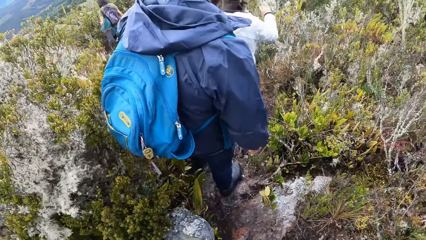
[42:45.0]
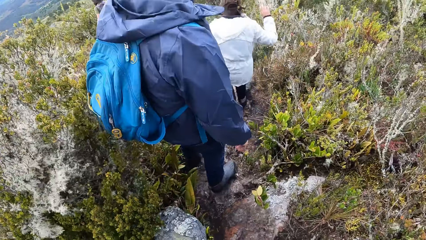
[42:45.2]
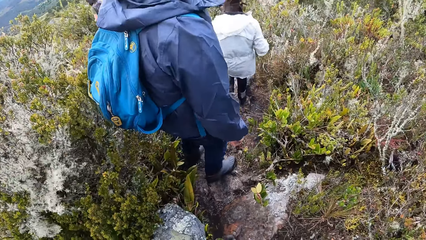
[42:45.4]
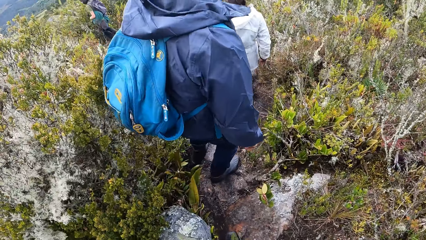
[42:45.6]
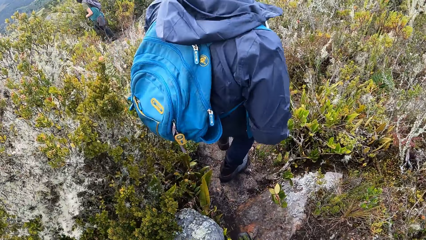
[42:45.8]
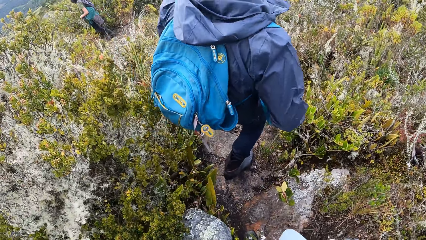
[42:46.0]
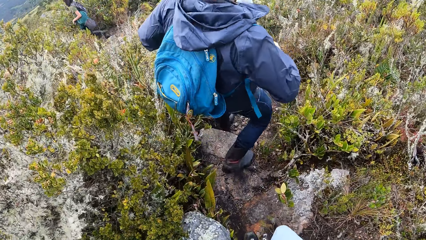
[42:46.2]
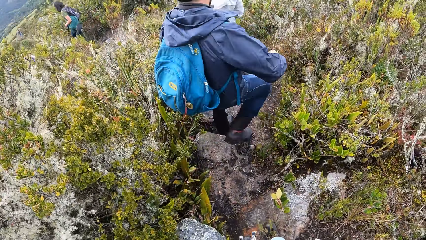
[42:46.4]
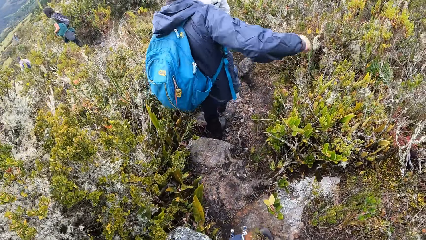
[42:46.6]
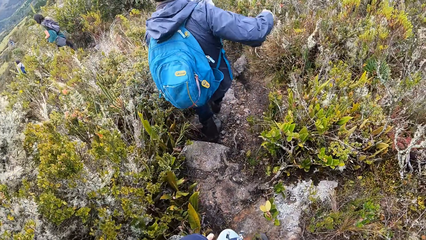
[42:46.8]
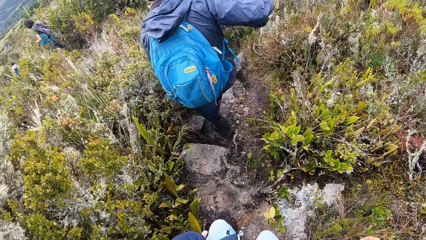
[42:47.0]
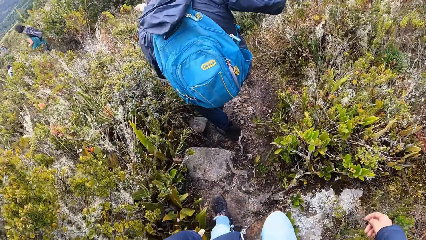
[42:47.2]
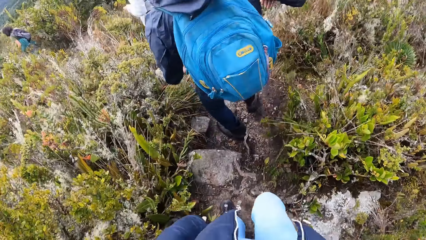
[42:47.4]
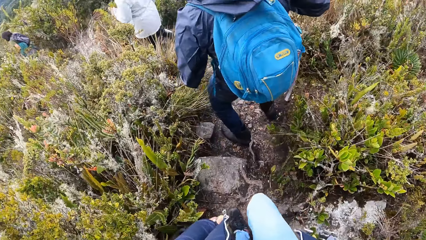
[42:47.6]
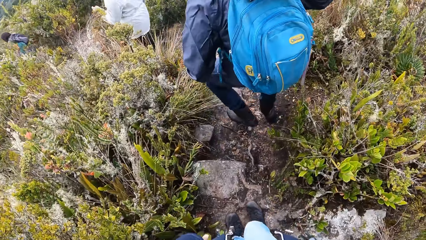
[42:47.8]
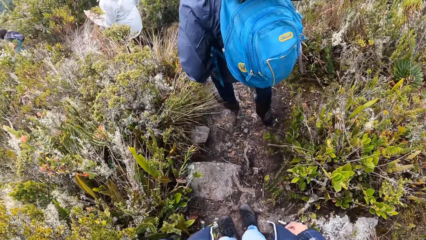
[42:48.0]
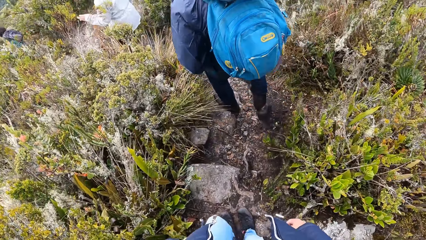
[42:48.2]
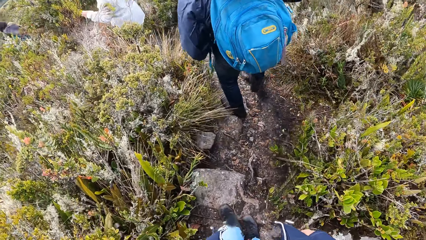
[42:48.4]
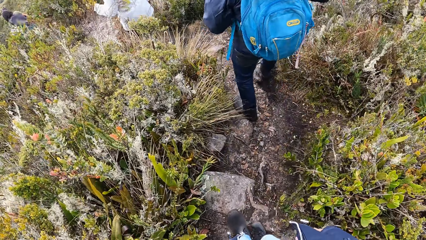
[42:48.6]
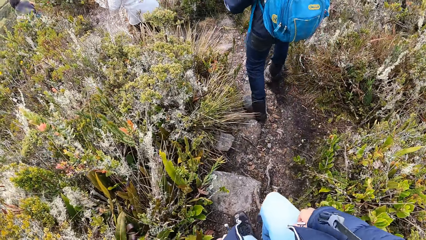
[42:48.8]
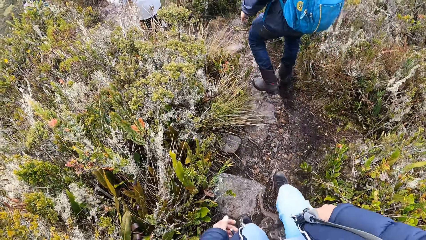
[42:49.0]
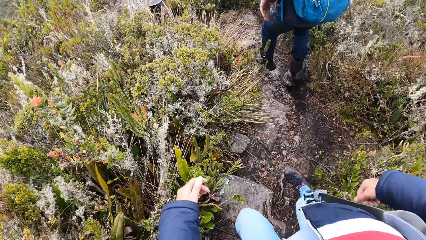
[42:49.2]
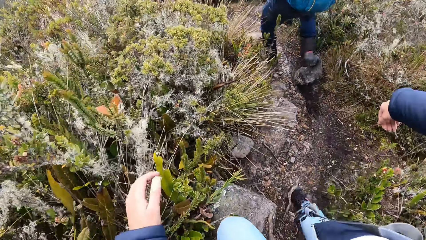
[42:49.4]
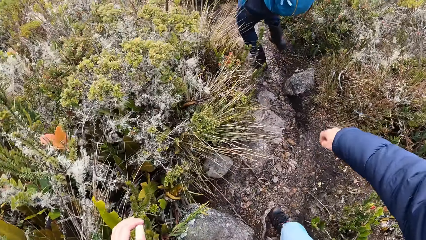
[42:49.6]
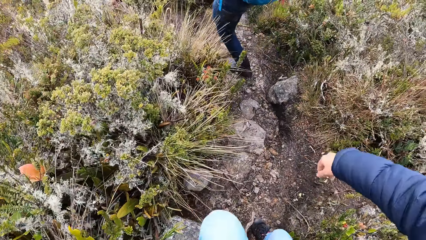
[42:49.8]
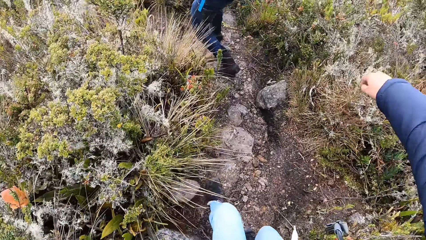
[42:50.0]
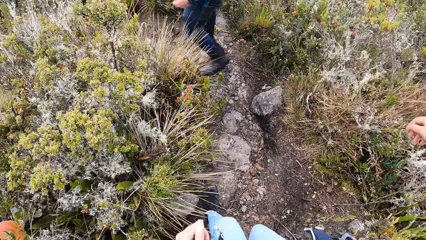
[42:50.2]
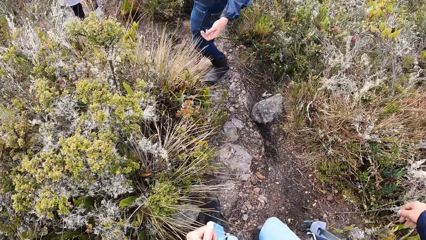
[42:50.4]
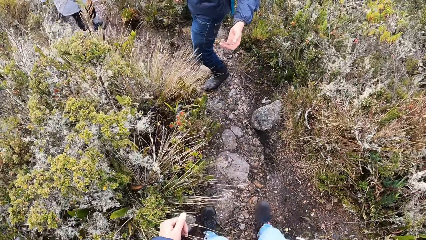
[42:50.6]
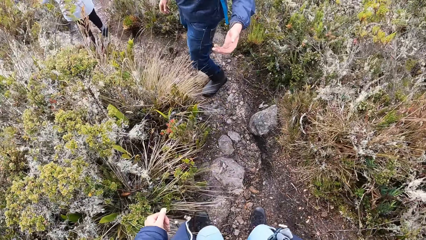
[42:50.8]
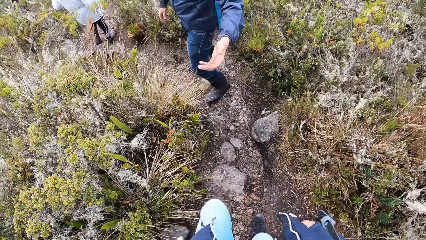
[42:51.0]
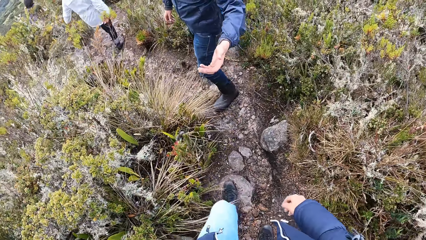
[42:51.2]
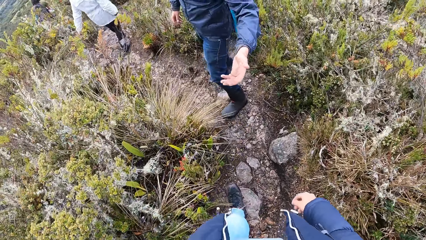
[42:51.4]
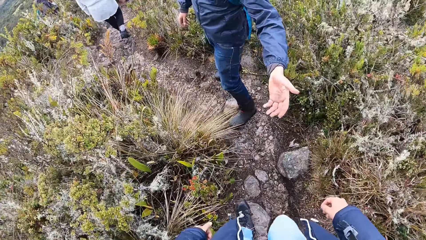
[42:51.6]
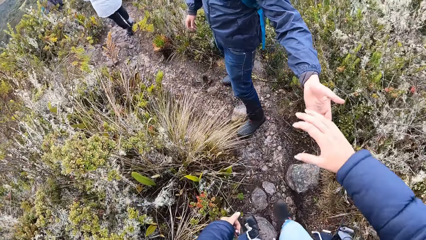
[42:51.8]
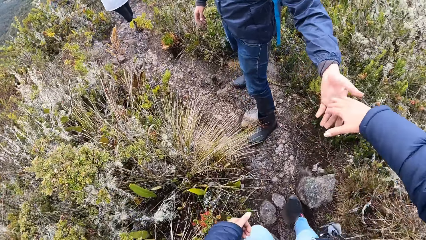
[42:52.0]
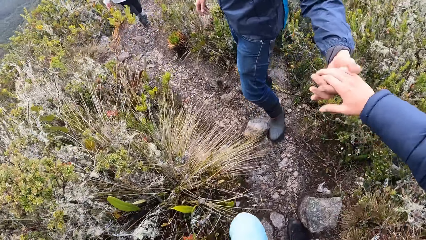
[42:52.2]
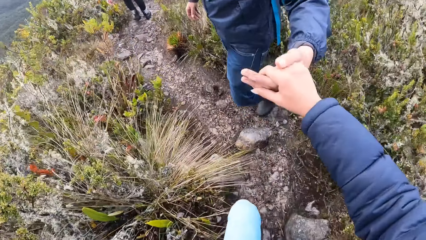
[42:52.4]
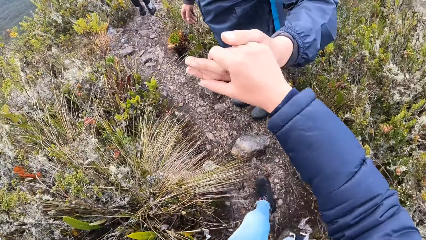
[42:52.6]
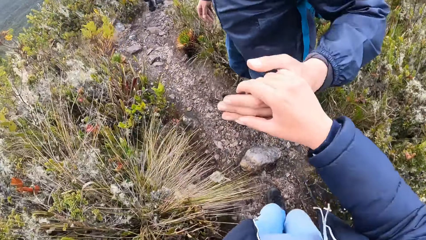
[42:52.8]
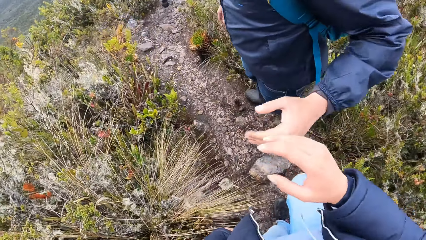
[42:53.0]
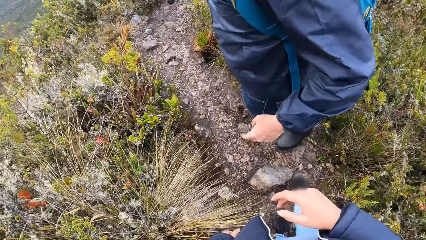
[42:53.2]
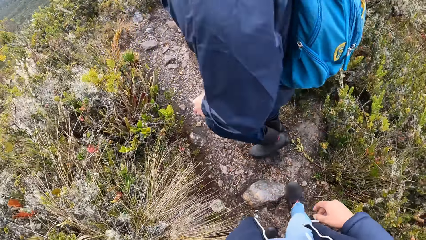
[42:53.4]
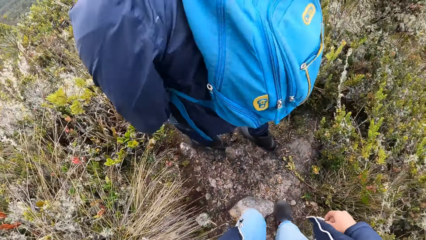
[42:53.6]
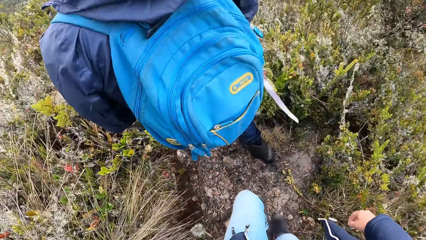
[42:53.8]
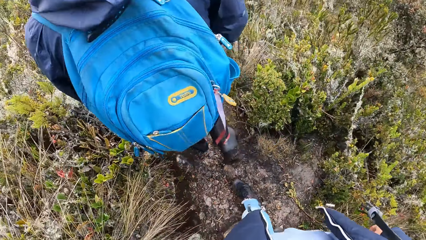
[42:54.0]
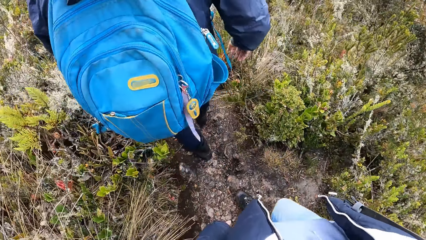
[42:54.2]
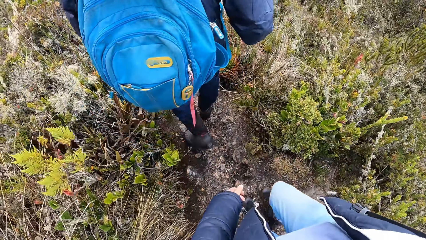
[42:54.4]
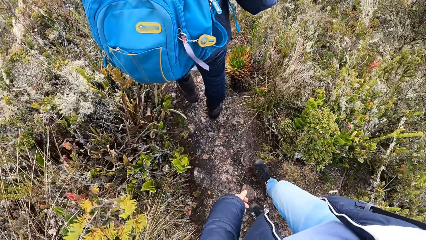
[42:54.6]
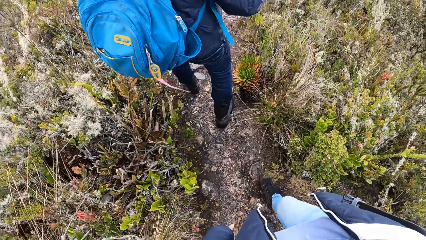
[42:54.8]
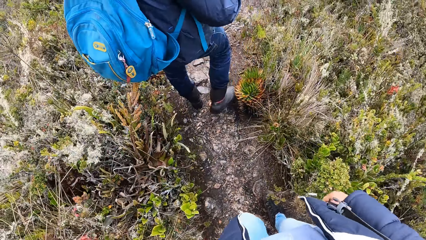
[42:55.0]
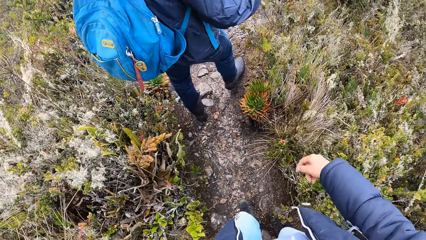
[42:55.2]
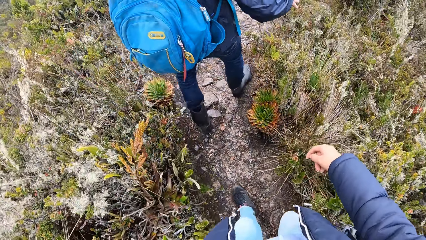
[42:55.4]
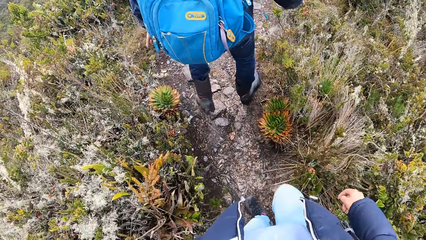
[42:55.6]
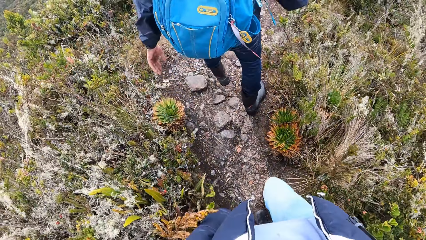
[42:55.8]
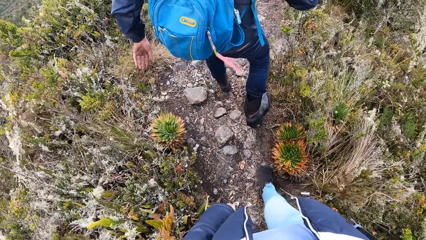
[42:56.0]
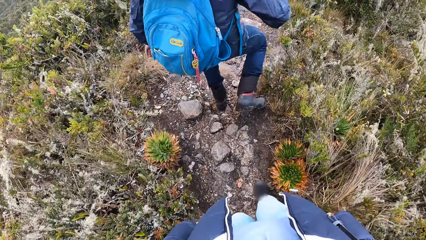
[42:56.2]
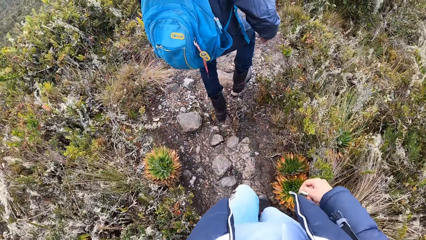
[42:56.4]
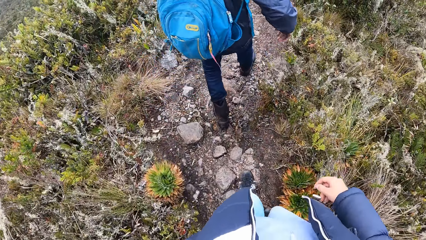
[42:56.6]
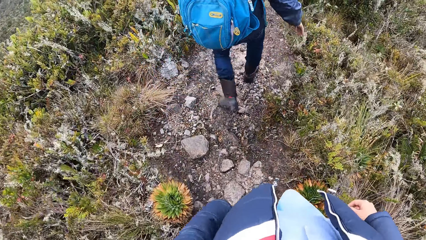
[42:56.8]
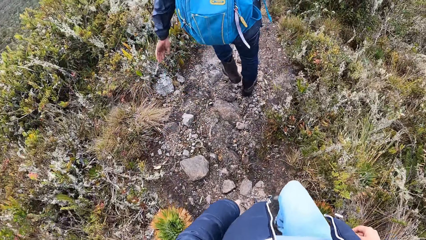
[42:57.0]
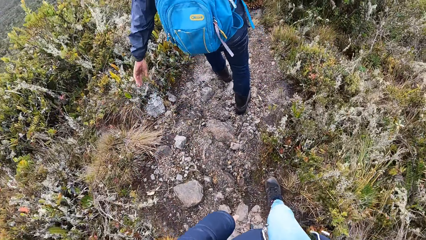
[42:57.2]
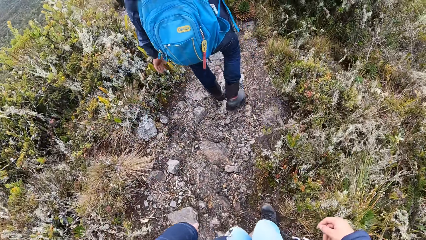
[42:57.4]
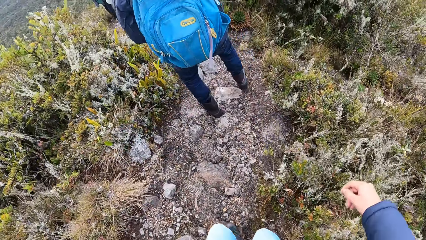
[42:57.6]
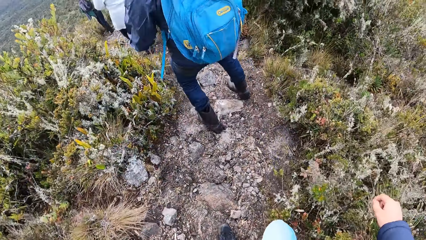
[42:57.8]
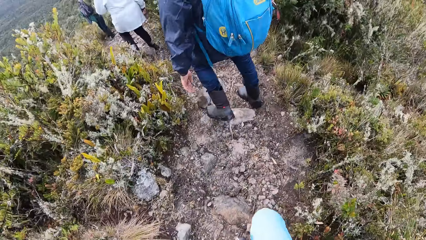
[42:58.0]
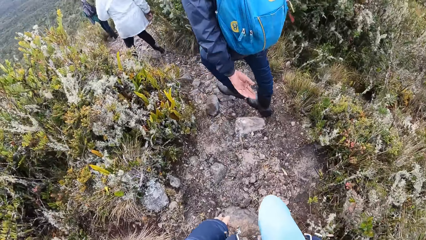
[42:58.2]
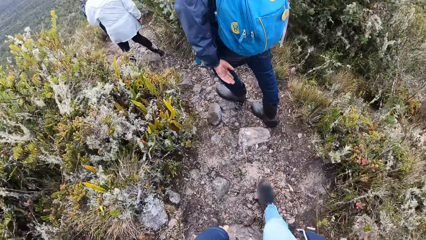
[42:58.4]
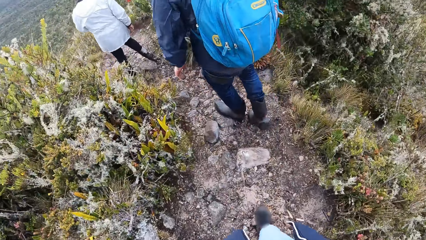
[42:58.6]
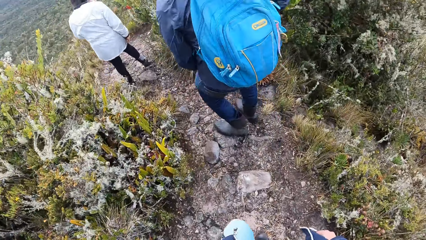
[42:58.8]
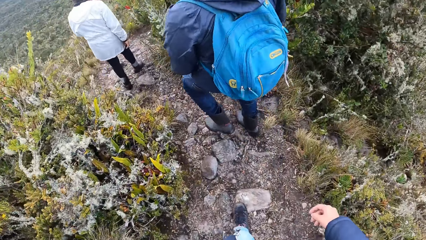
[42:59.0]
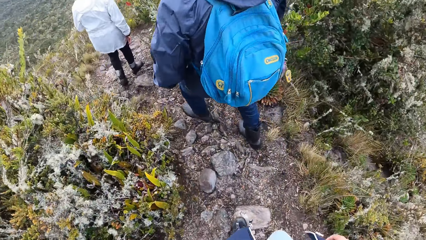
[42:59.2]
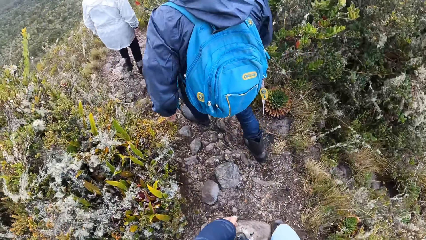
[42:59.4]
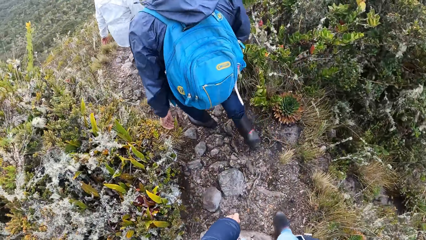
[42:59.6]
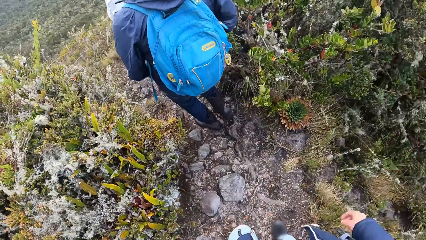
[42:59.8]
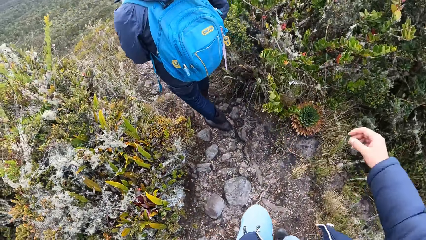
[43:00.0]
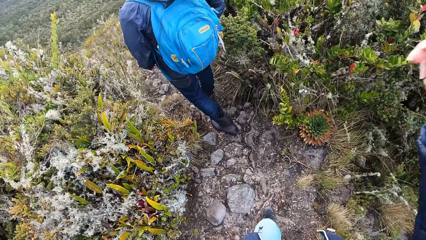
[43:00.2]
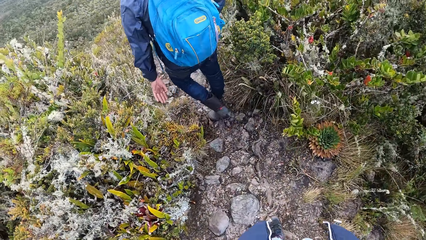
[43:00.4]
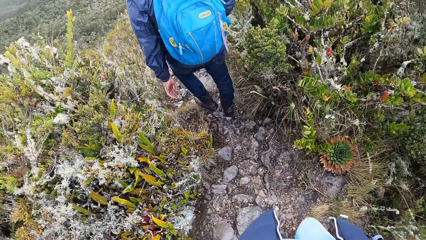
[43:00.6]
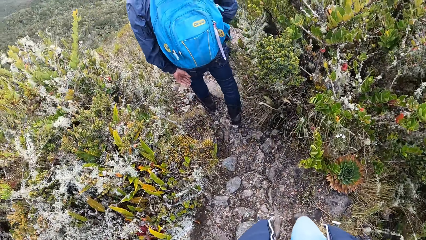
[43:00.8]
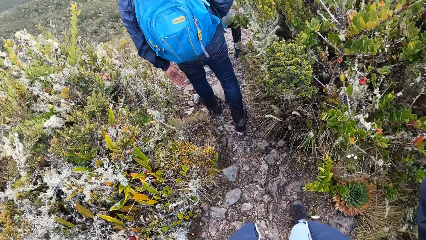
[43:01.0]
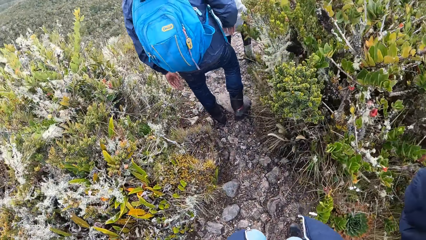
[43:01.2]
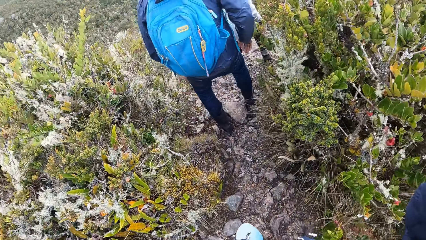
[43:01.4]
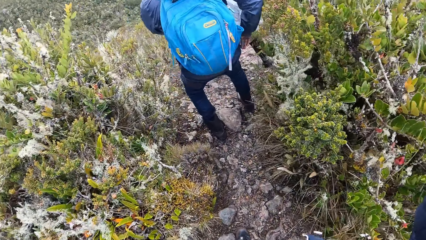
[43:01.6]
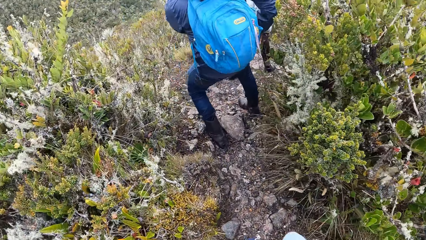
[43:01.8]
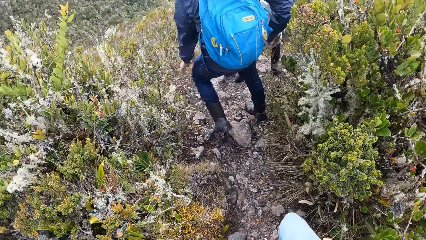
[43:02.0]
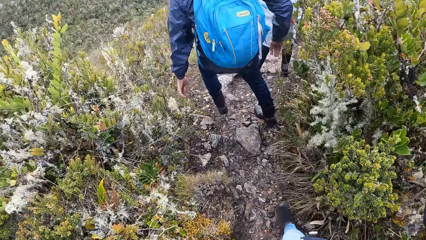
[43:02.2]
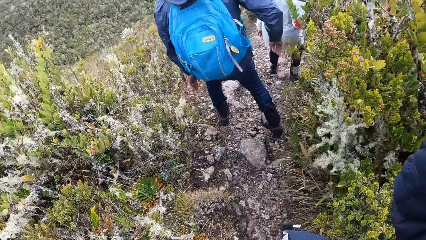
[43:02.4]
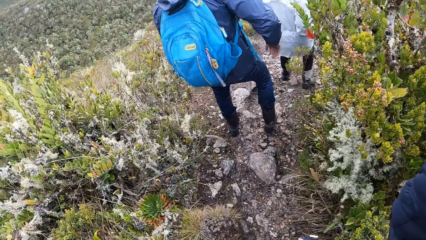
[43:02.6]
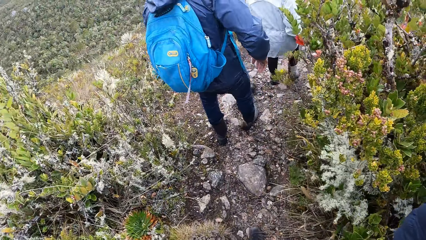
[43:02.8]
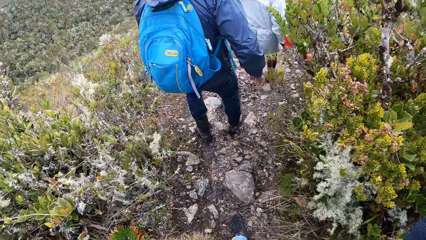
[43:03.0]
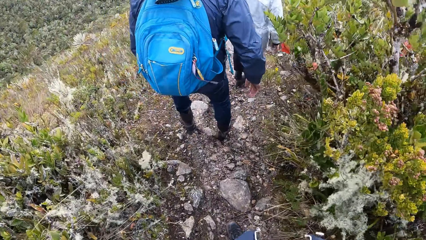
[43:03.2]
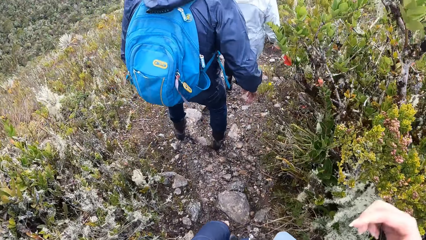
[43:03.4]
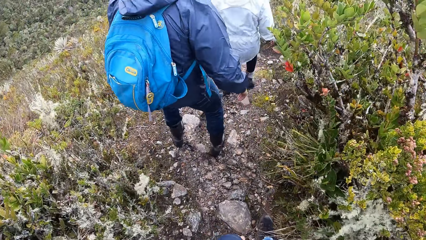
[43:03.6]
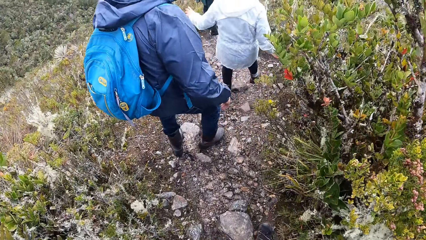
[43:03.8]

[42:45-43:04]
A man holds the camera wearer's hand. The man walks around. The camera wearer adjusts the camera. A lady walks around.
